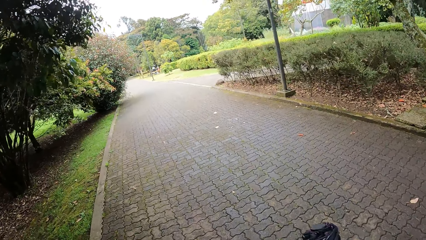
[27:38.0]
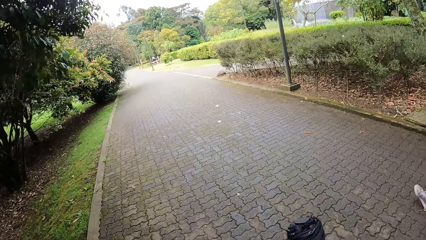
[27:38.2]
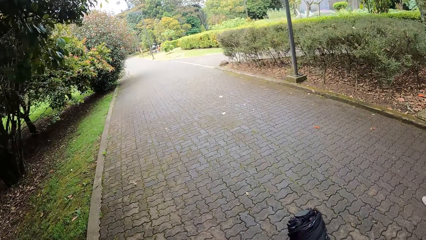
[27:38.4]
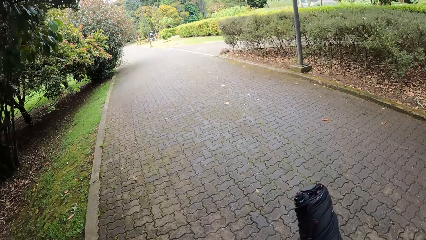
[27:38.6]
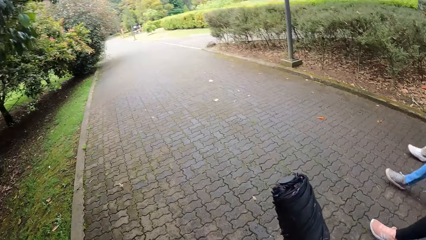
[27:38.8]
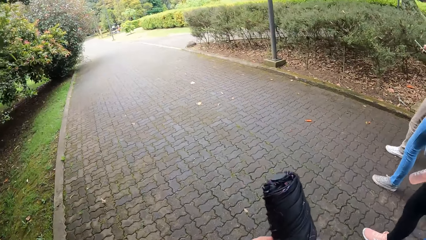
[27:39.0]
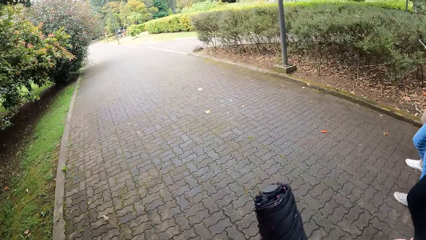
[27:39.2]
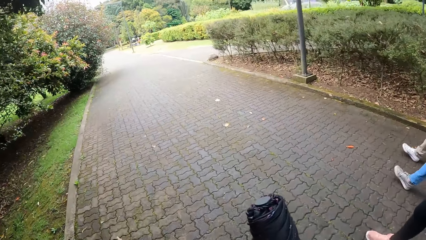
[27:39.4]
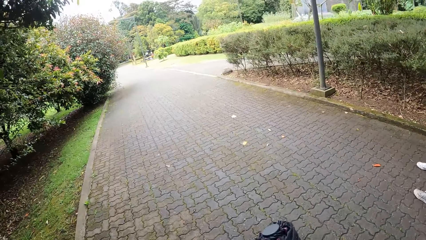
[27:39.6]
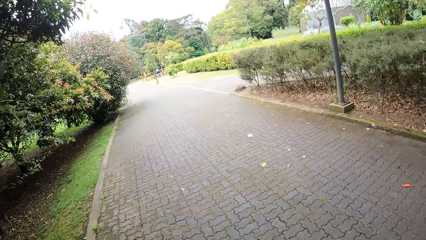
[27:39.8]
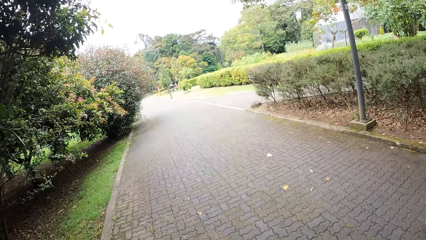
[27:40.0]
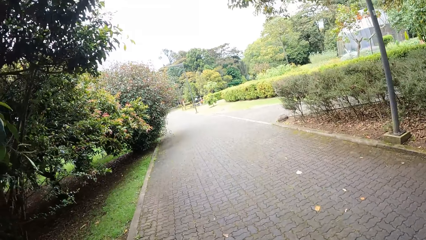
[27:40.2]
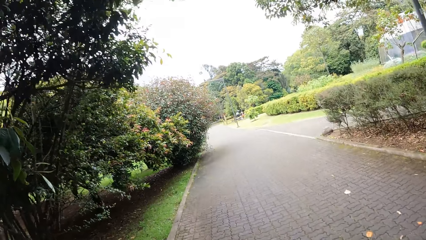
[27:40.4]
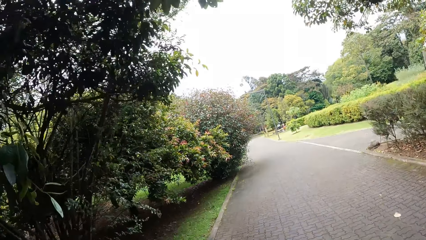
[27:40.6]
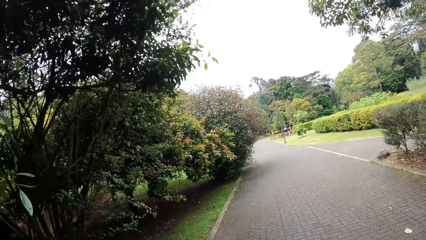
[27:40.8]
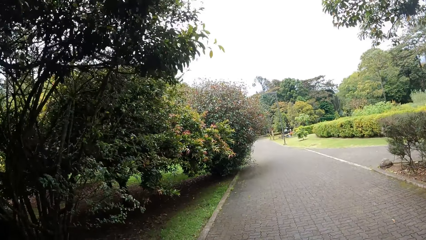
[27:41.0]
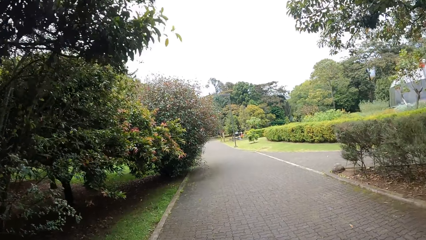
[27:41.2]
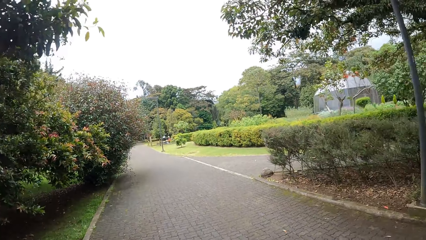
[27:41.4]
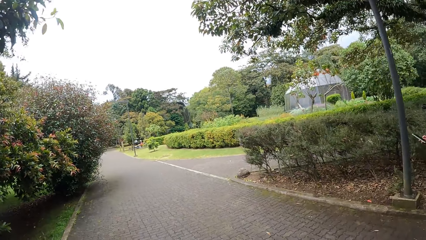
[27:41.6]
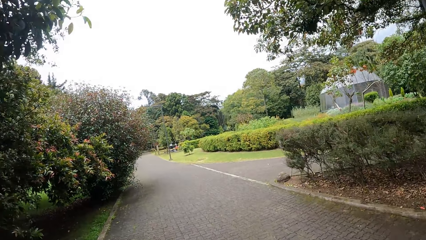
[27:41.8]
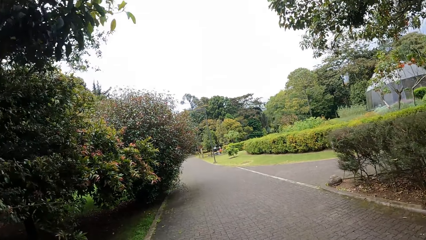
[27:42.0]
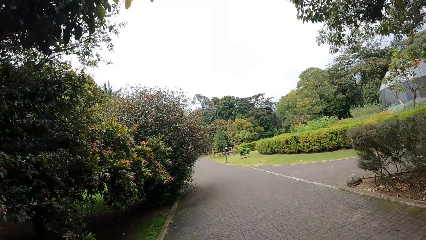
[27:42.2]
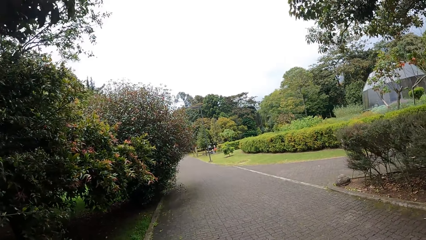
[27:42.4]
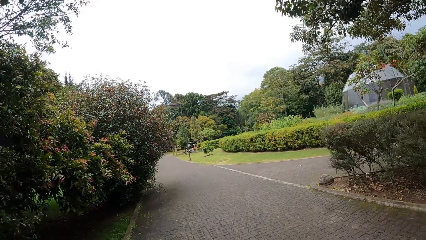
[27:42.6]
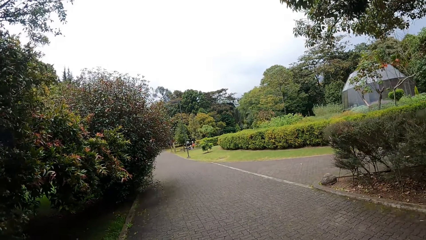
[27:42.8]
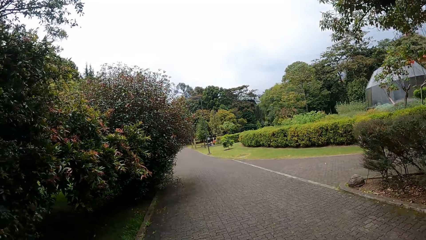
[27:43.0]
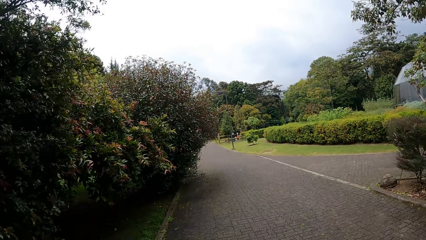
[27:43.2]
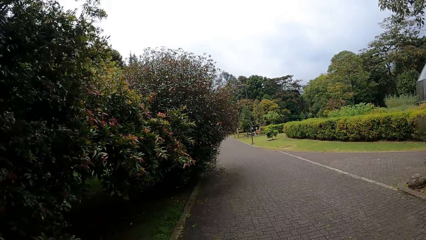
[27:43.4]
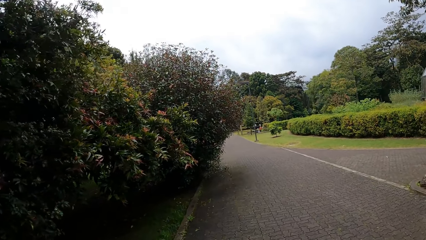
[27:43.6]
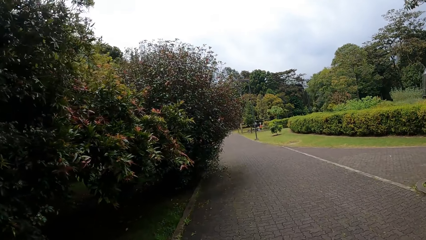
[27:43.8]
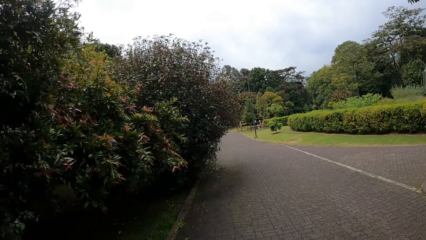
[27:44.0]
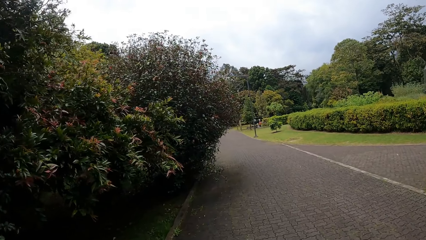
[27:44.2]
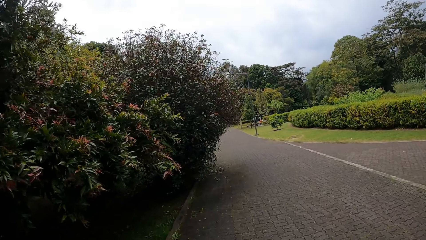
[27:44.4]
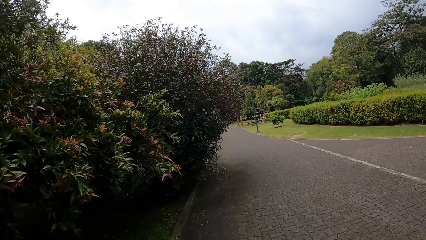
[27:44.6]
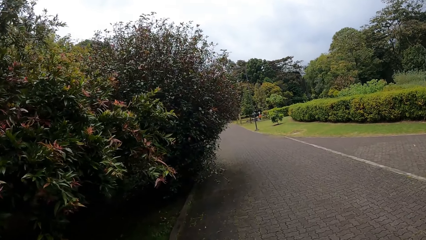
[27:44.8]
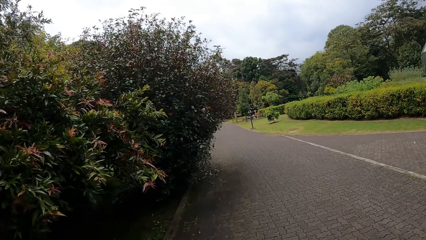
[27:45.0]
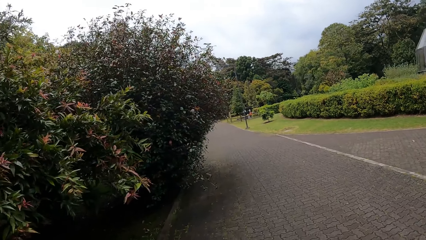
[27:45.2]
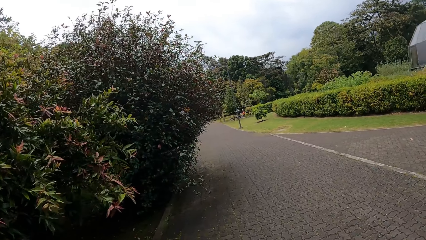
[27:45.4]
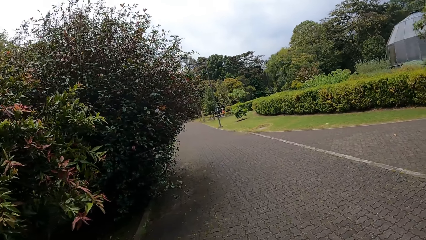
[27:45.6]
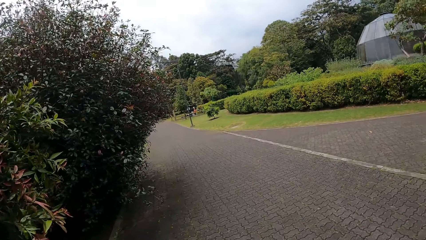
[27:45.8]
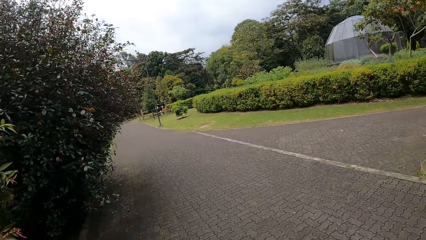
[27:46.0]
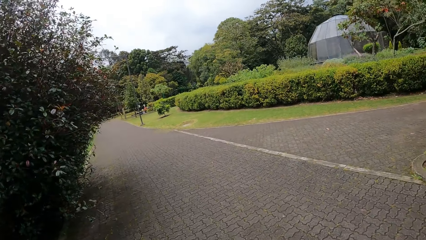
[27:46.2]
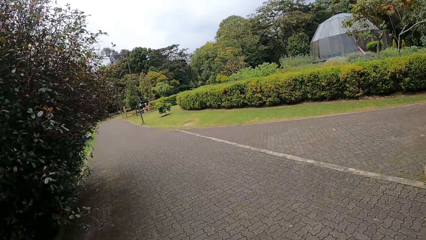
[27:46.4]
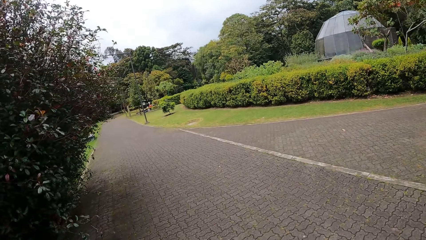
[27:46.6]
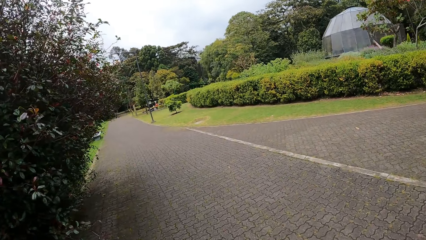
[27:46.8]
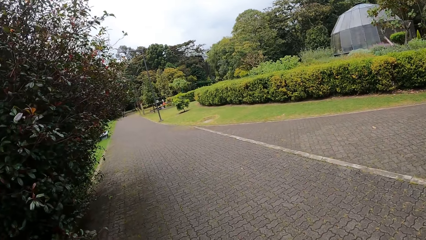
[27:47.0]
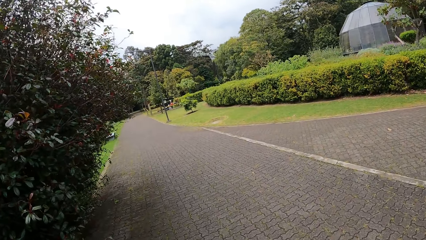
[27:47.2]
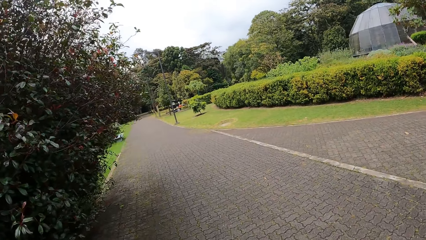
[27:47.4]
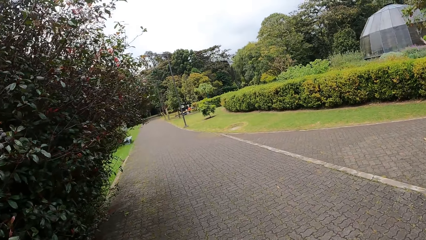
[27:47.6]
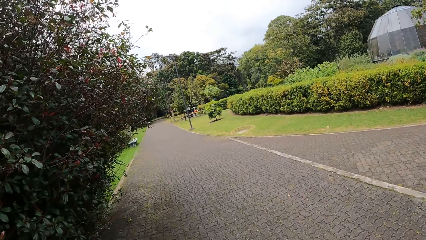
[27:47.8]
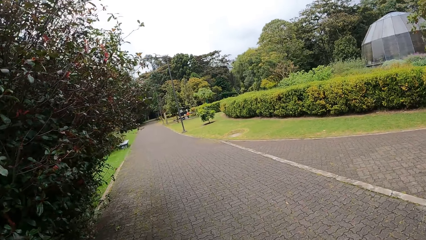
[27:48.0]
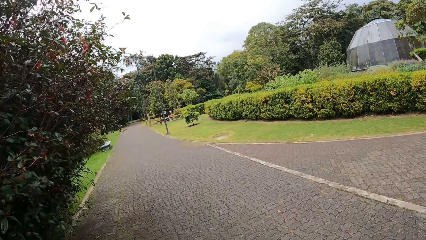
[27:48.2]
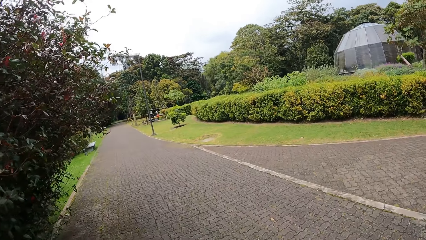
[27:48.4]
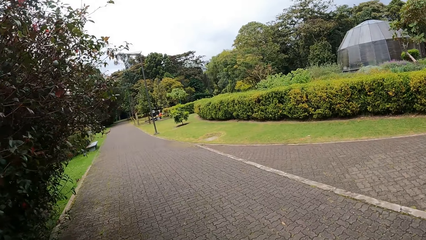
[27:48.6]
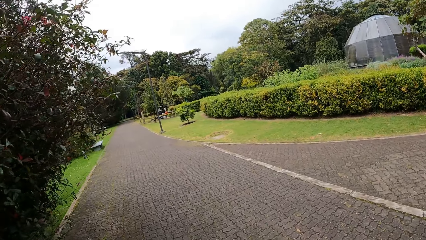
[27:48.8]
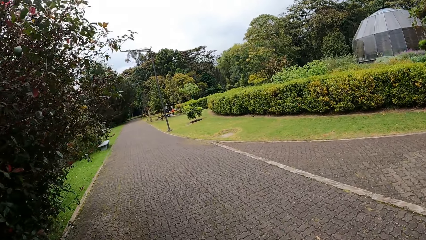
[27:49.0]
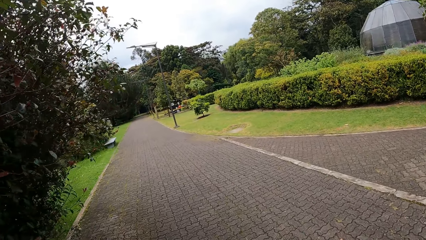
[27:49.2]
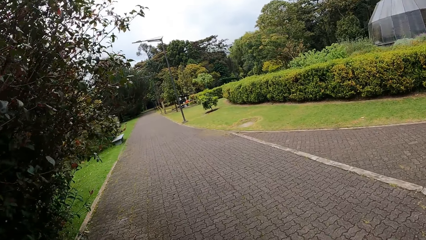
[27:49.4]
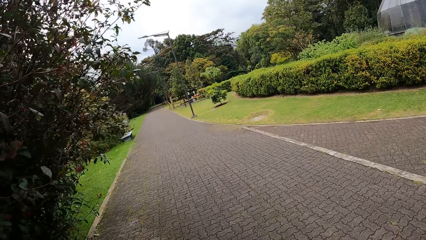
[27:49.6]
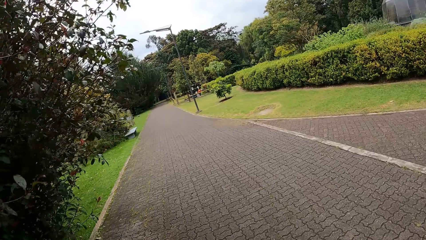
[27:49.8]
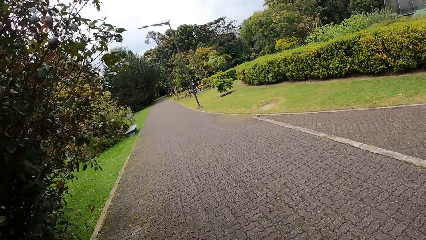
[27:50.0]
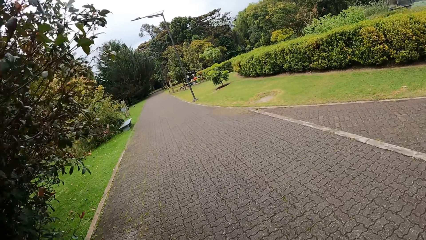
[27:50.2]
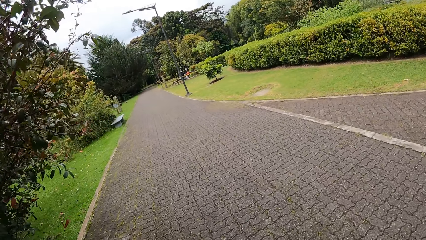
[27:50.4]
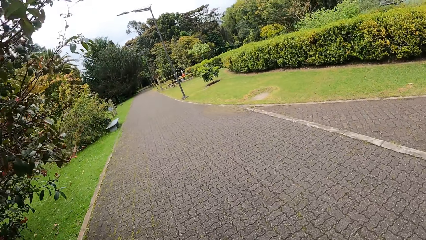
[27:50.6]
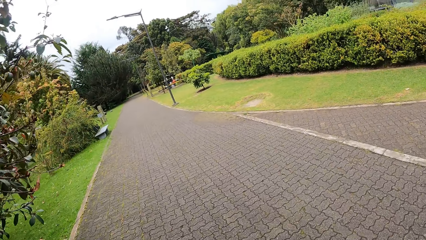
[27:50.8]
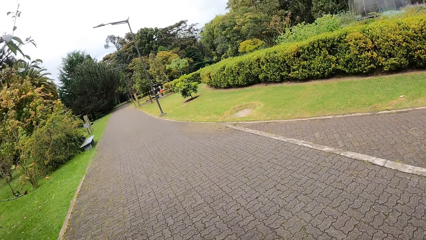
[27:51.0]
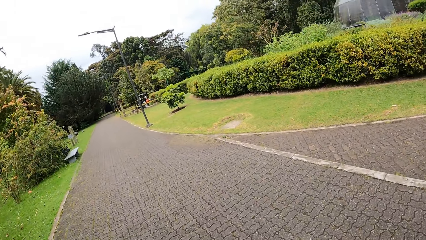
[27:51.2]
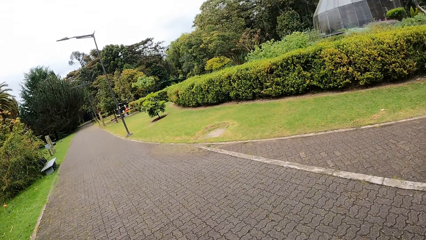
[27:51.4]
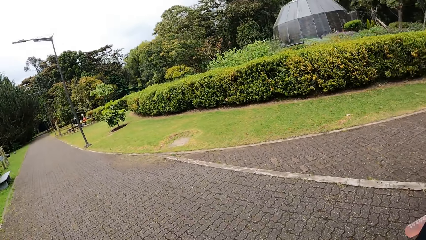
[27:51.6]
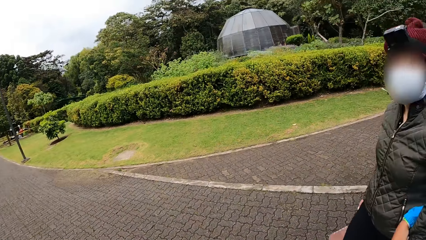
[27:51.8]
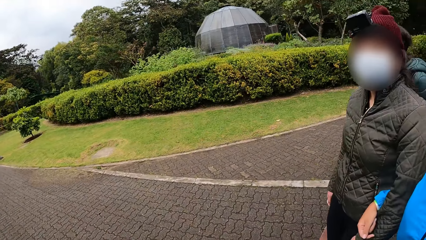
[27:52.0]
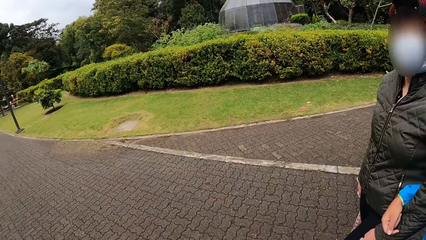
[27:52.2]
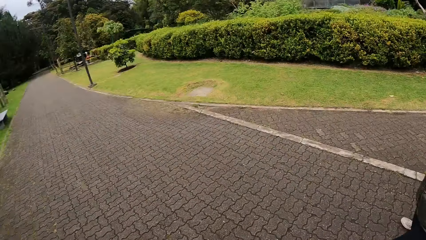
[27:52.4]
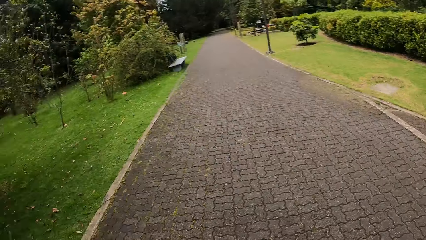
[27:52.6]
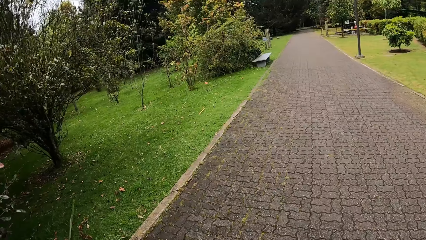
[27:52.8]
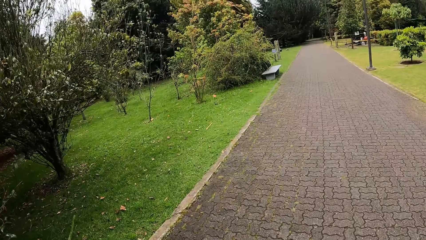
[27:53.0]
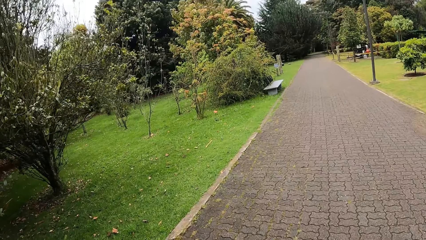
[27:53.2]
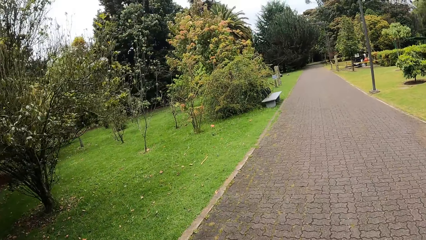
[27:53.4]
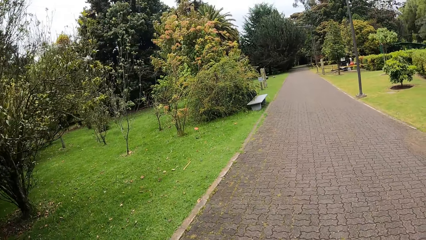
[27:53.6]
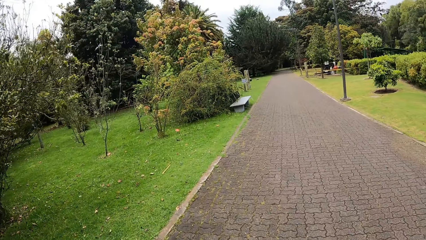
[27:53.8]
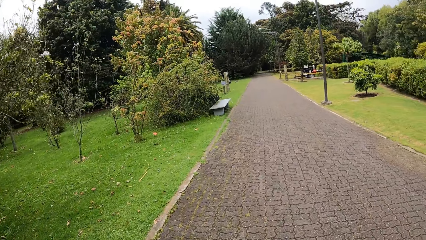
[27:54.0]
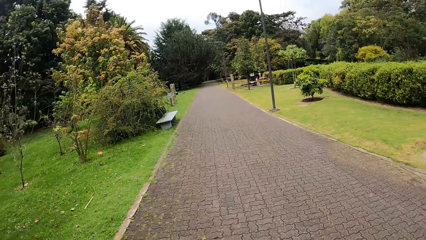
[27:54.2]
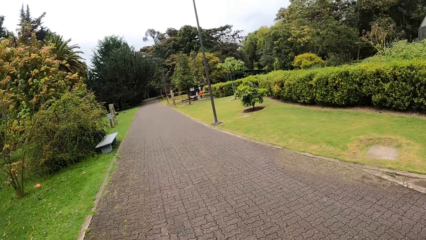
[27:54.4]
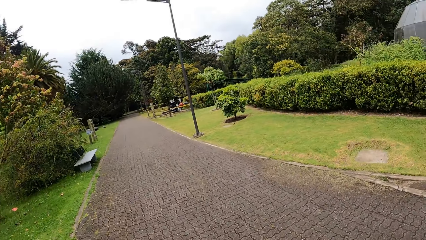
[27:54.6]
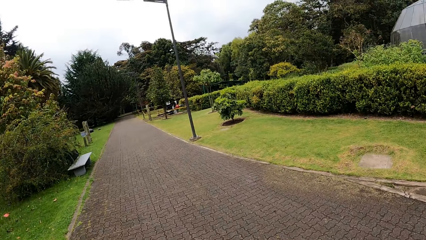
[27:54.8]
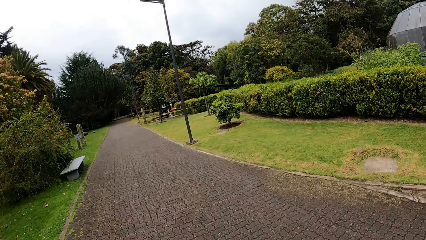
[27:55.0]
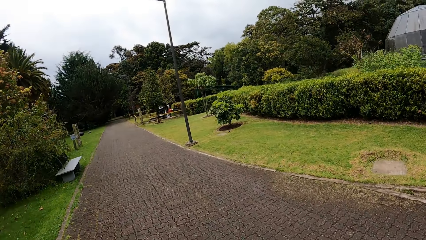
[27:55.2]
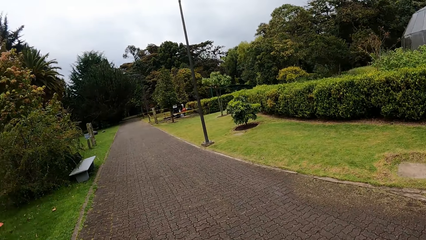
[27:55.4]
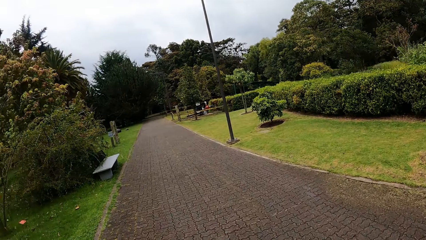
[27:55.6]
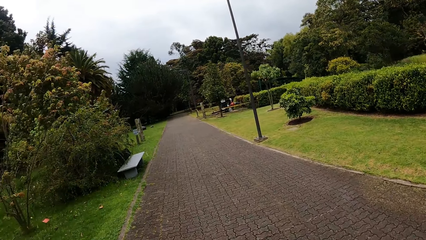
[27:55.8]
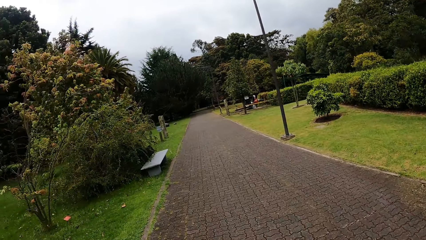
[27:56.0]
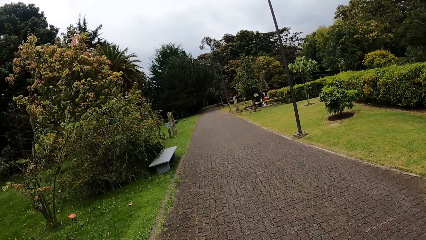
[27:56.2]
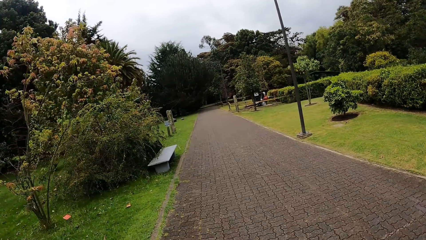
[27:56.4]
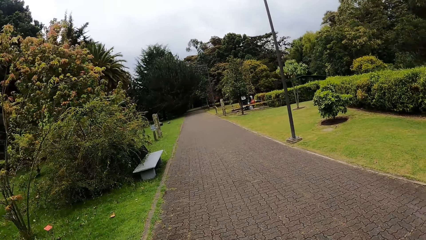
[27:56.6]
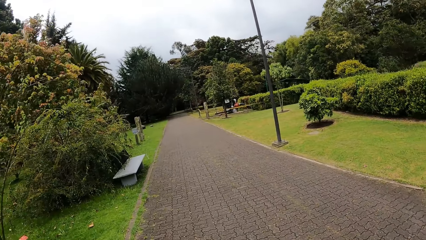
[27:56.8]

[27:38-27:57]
The camera wearer holds an umbrella in her right hand. She turns her head. She walks on the pavement.
